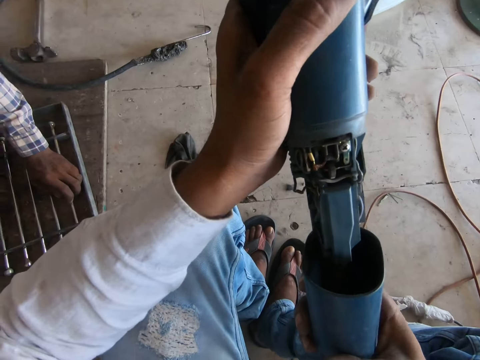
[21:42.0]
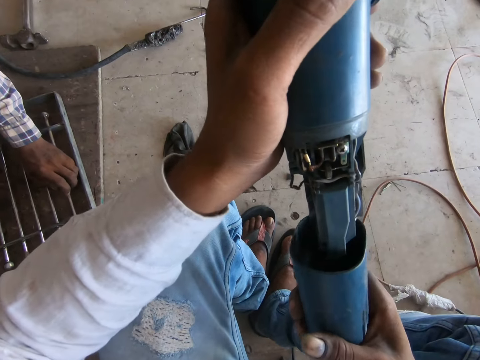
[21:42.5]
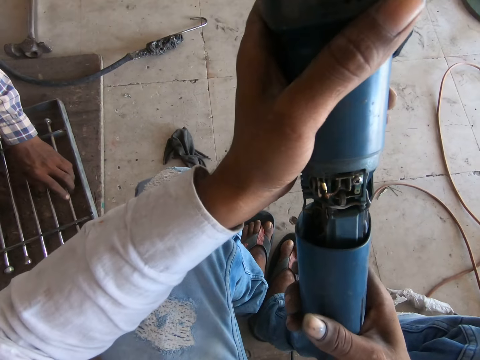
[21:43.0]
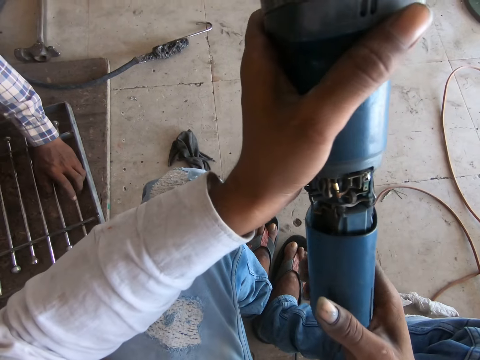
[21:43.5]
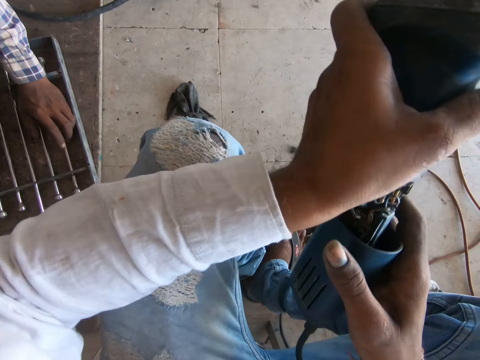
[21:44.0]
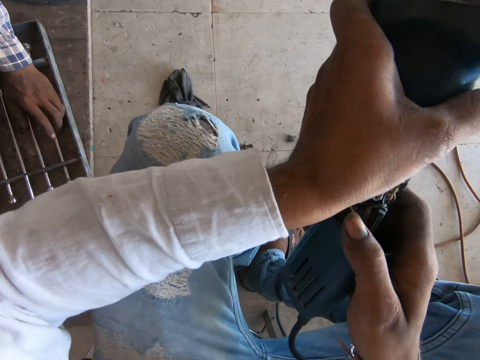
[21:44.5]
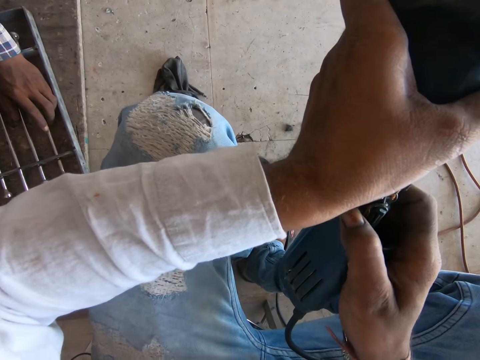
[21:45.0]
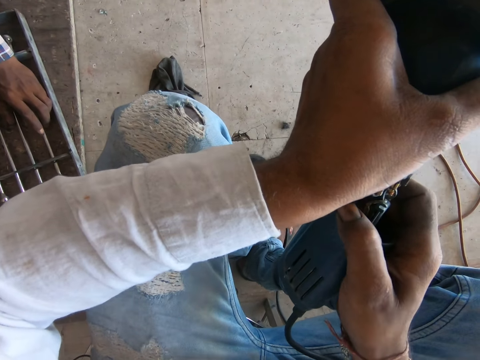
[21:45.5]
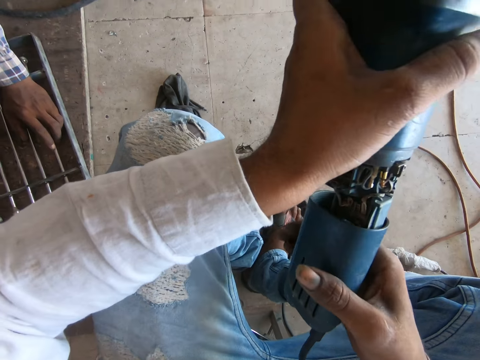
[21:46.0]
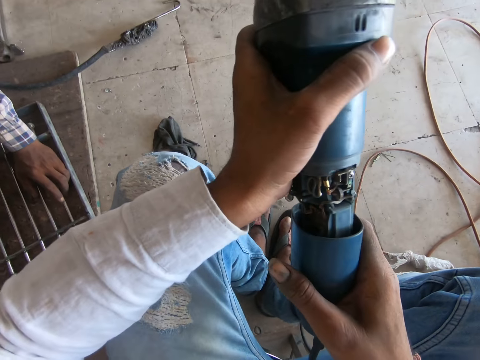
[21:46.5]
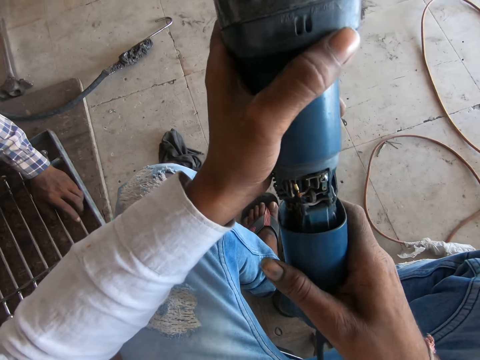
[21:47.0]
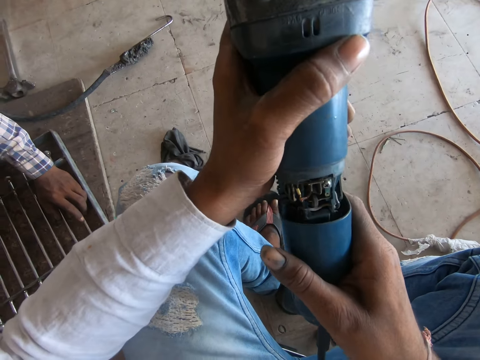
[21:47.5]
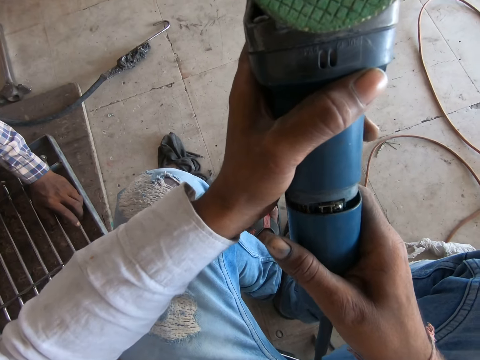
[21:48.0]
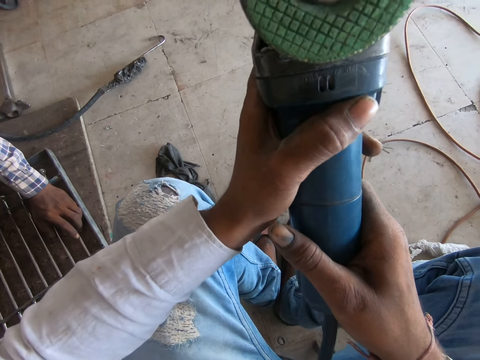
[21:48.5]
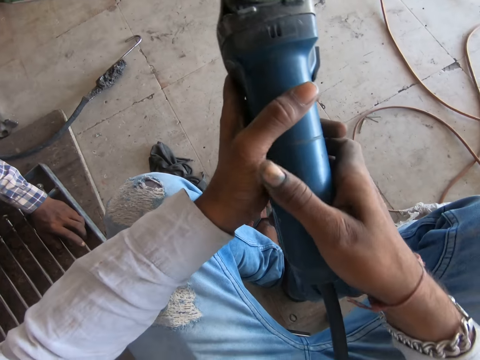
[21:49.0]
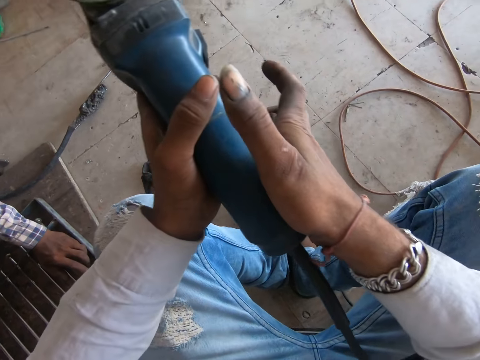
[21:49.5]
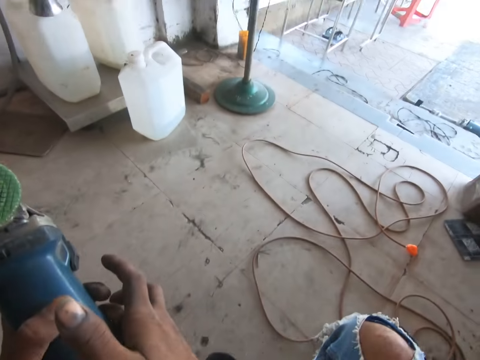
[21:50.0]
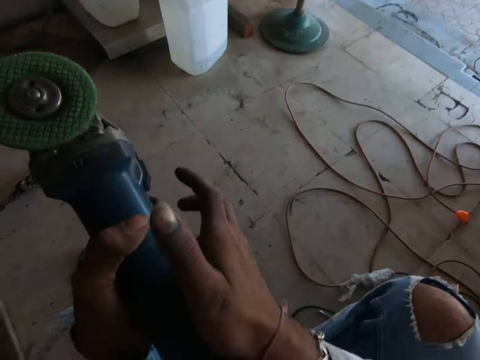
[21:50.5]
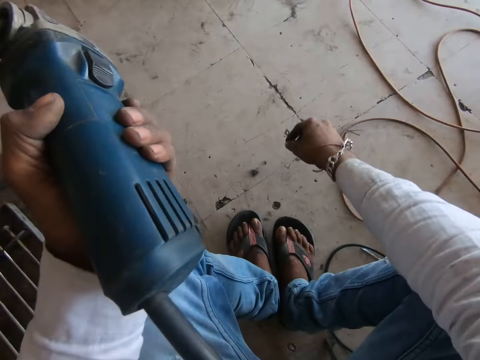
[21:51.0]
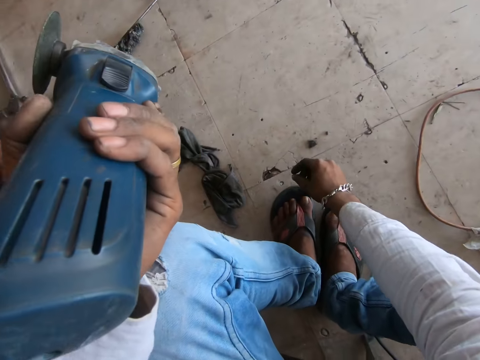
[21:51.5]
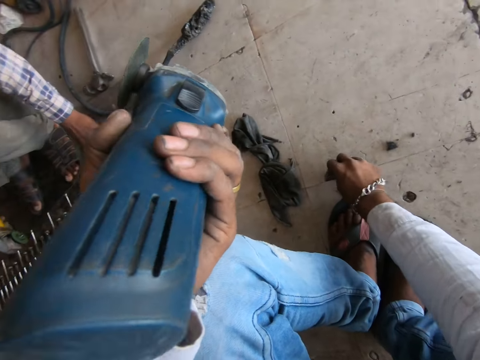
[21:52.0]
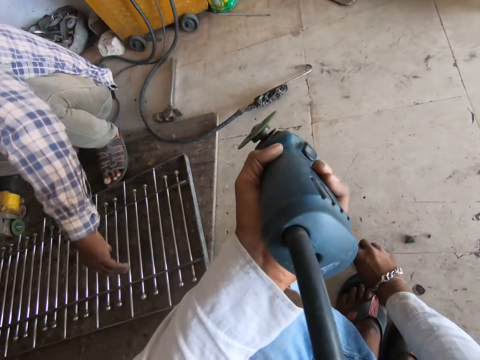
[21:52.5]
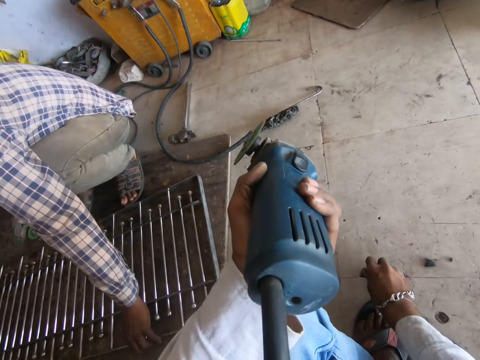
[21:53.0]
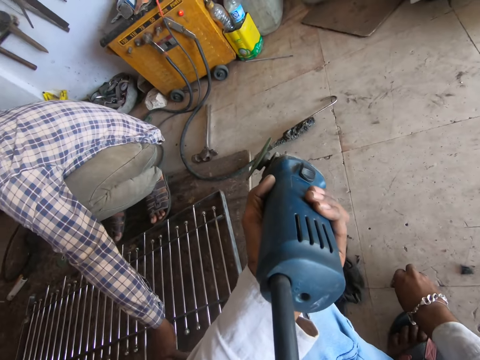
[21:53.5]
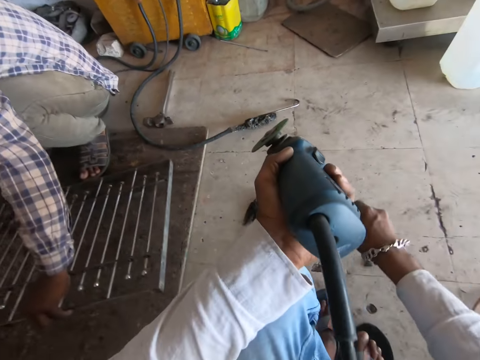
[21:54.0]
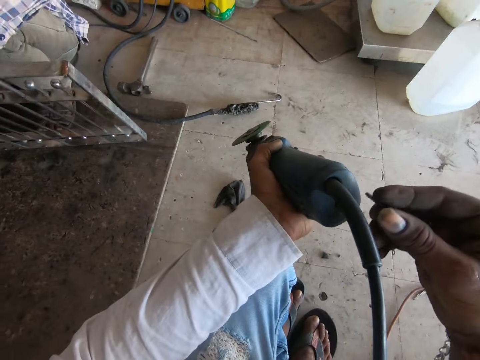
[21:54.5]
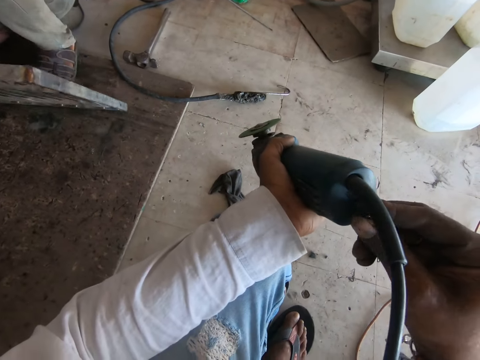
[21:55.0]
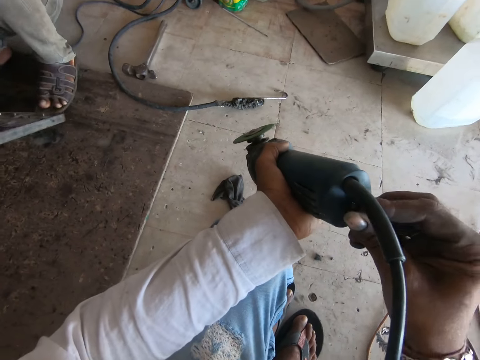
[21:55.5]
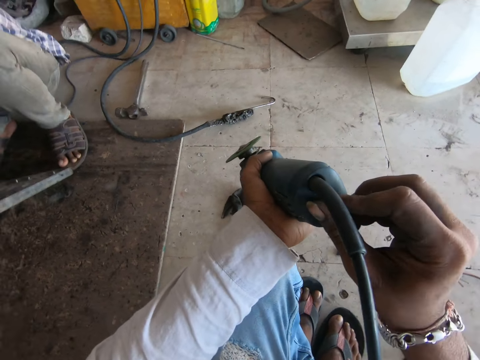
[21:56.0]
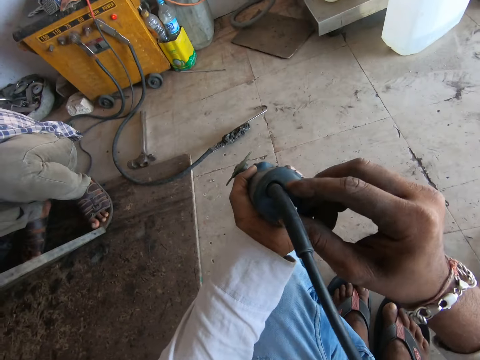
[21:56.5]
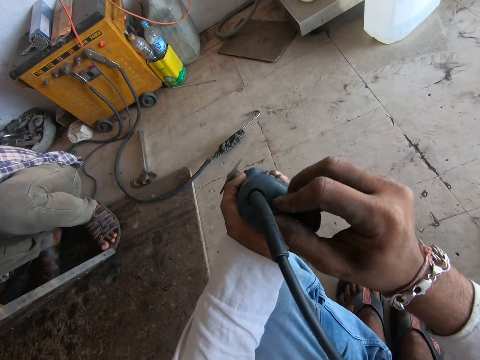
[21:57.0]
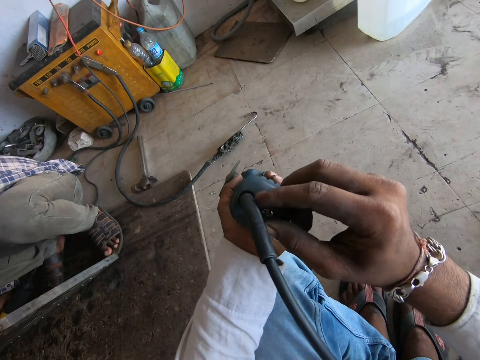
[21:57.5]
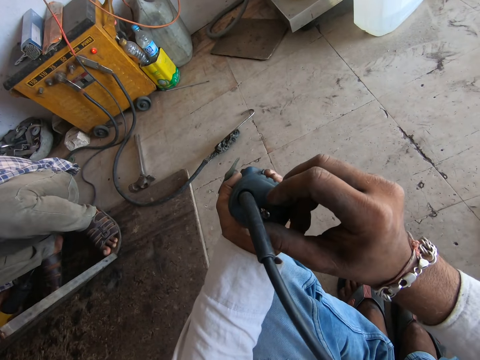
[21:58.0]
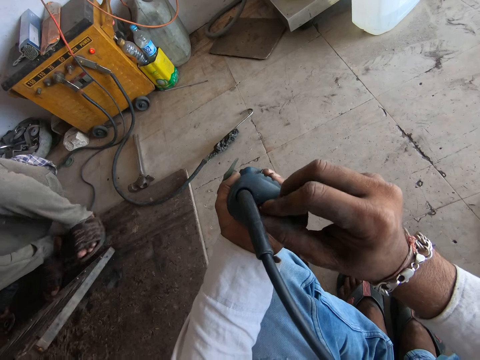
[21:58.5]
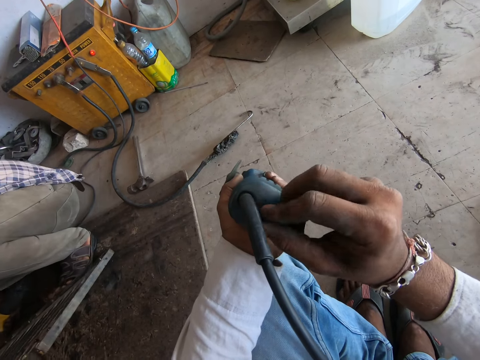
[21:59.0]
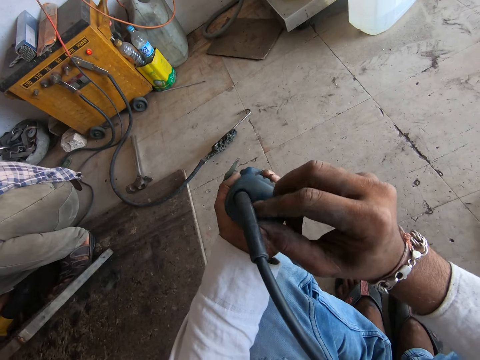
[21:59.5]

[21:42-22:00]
The camera wearer fits the angle grinder body to the angle grinder. He picks up the screw from the floor. He puts the screw on the grinder. He screws the angle grinder with his hand.

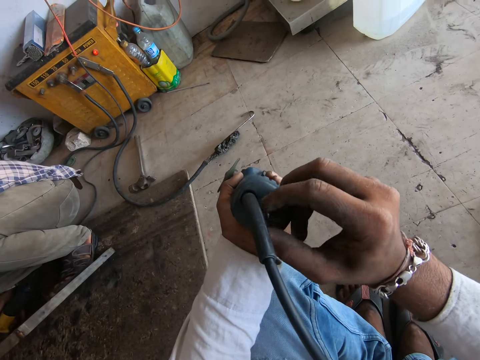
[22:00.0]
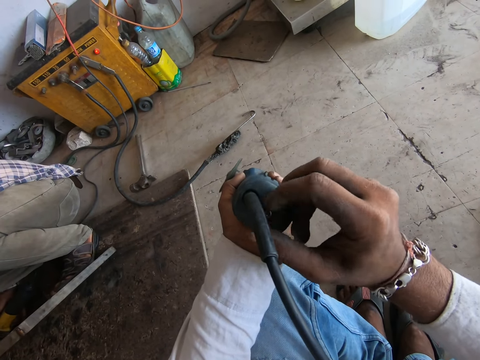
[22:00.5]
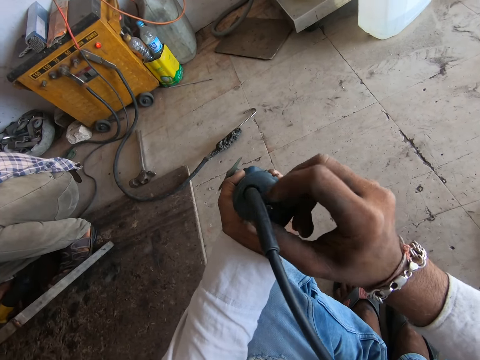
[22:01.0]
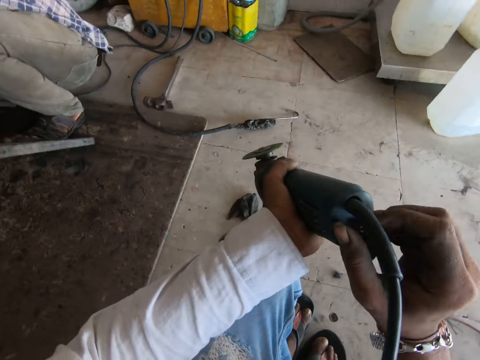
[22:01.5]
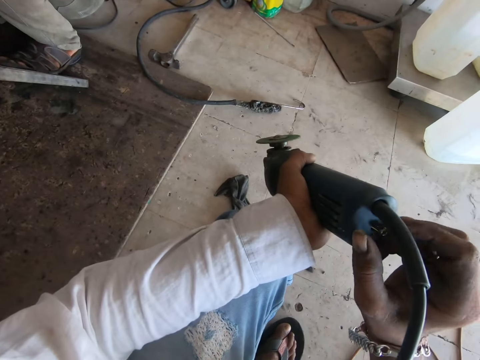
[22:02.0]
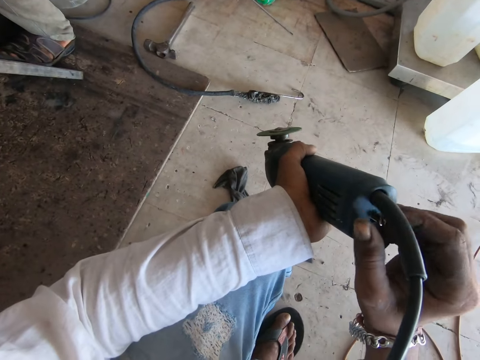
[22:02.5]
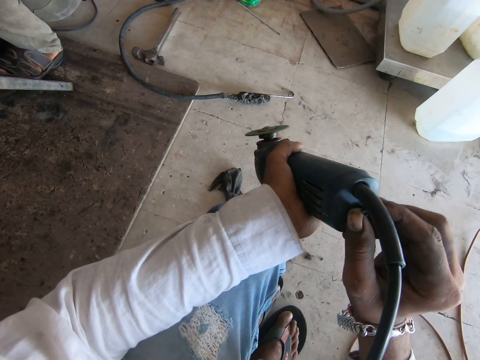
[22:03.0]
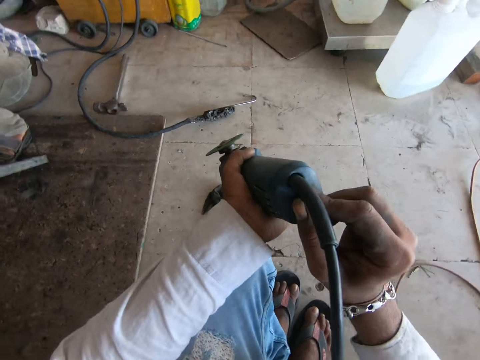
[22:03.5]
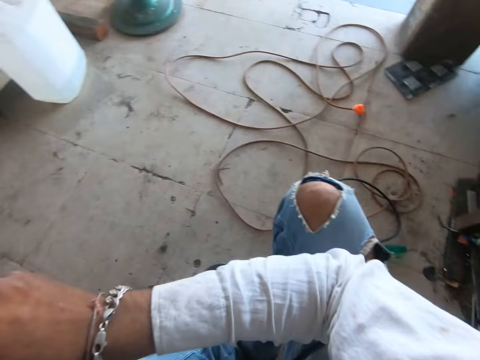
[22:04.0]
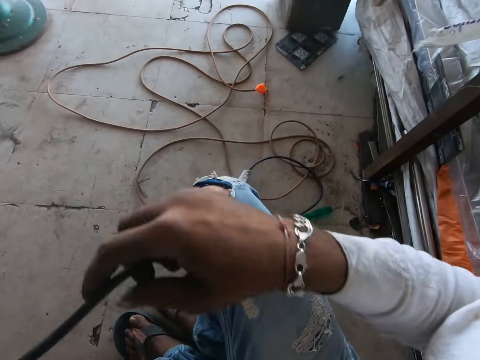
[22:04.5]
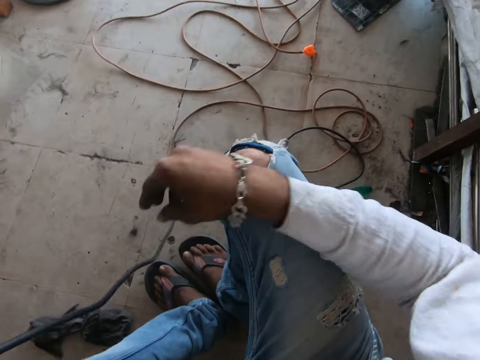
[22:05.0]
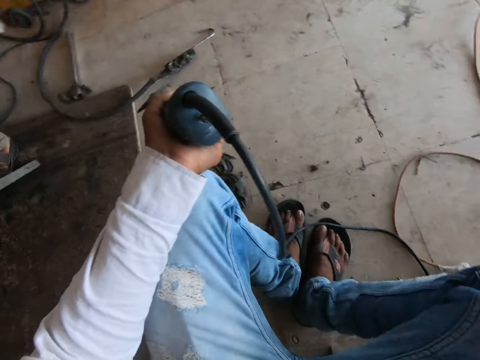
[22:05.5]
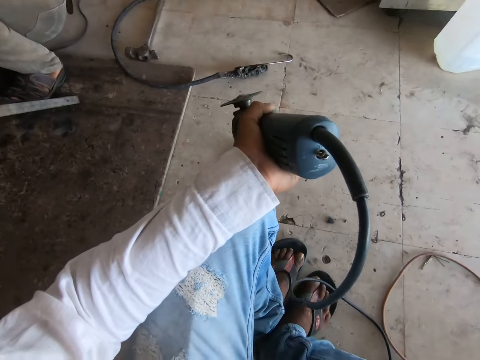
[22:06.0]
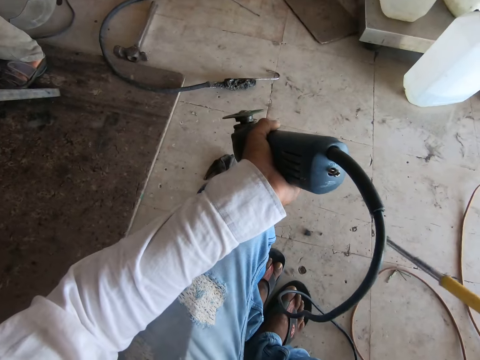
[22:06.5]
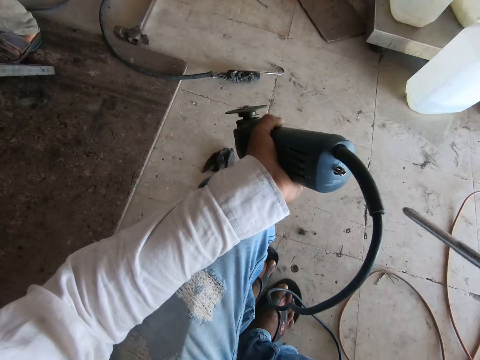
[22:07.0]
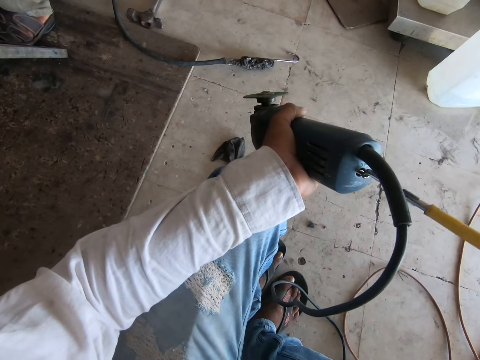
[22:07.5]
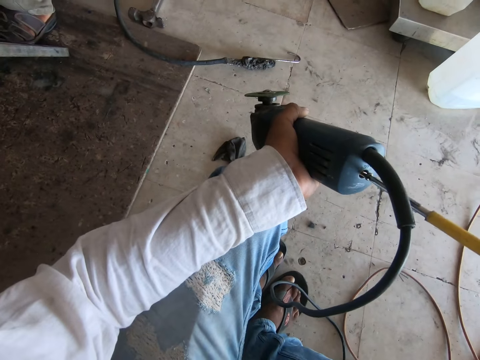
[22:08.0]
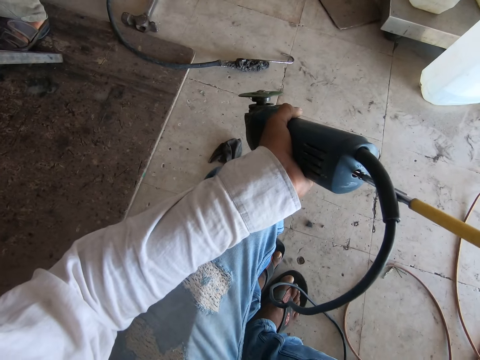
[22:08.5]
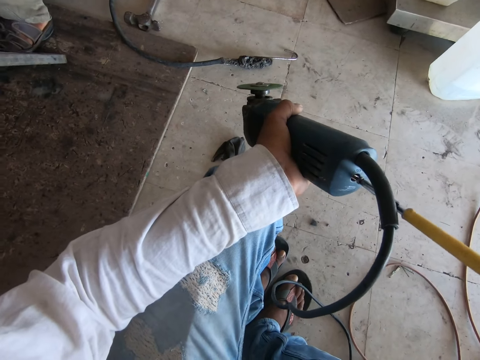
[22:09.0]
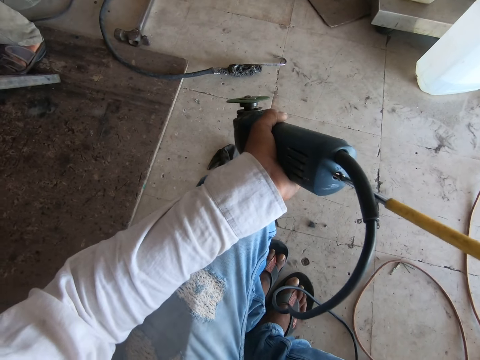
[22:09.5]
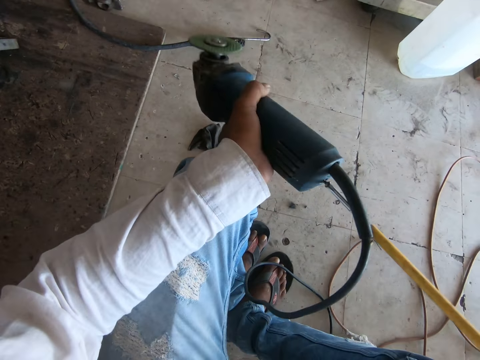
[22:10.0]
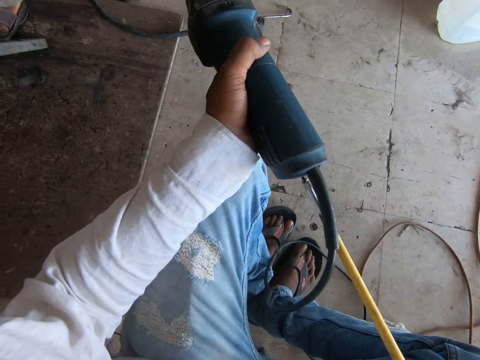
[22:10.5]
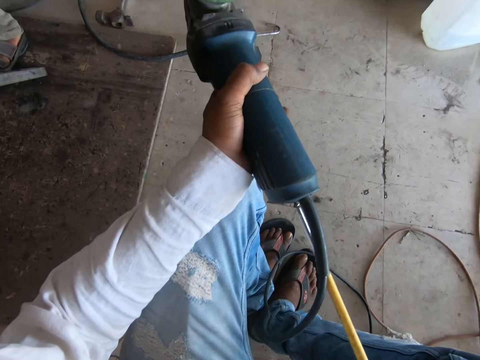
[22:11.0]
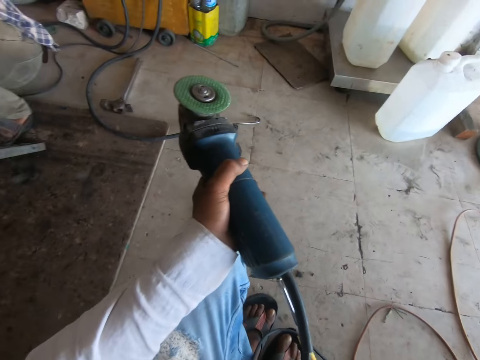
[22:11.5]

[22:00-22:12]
The camera wearer moves the cable. They pick a screwdriver. They screw the screw with the screwdriver. They screw the angle grinder with the screwdriver.
